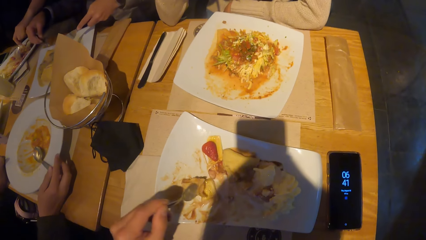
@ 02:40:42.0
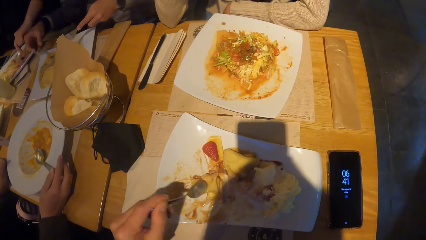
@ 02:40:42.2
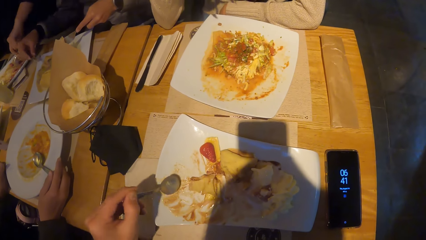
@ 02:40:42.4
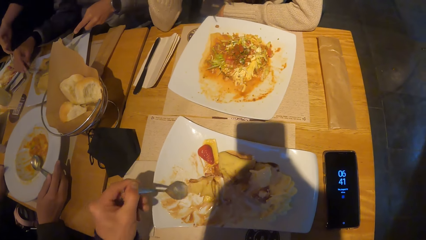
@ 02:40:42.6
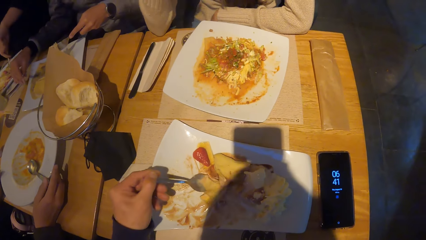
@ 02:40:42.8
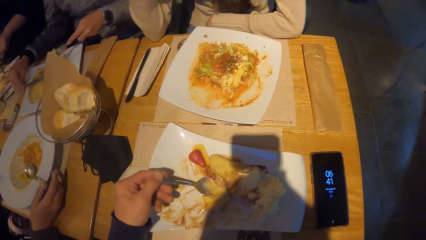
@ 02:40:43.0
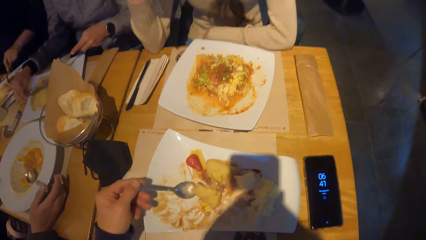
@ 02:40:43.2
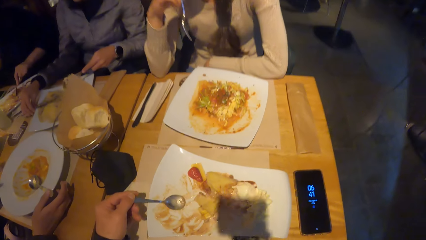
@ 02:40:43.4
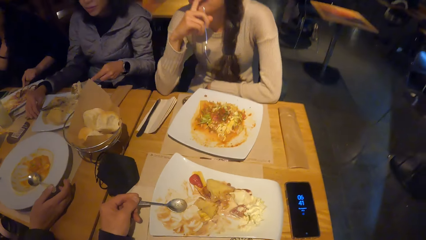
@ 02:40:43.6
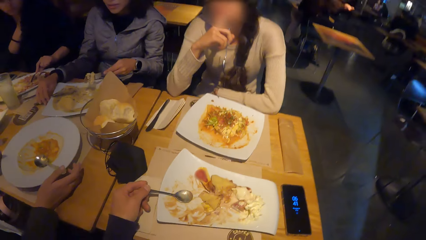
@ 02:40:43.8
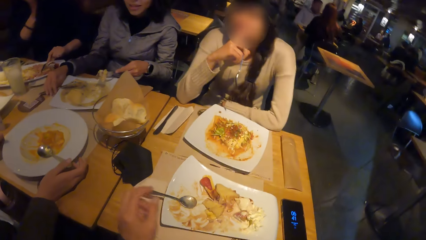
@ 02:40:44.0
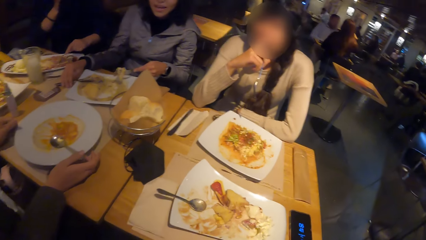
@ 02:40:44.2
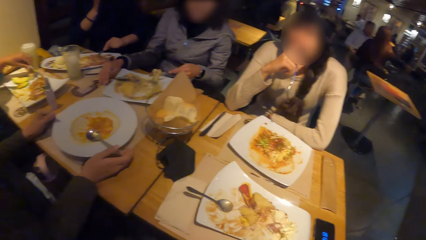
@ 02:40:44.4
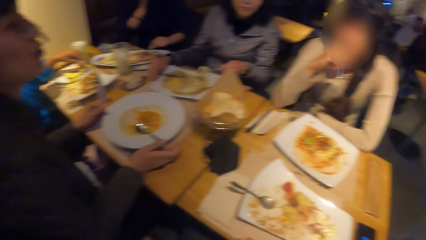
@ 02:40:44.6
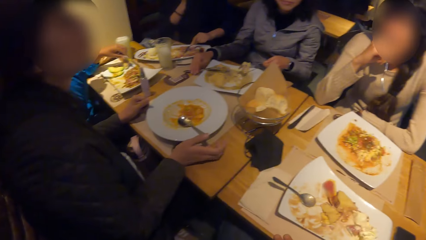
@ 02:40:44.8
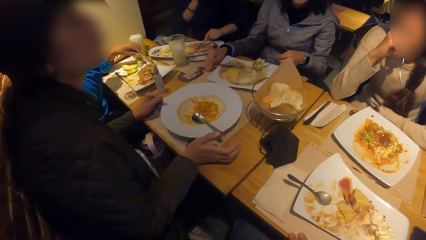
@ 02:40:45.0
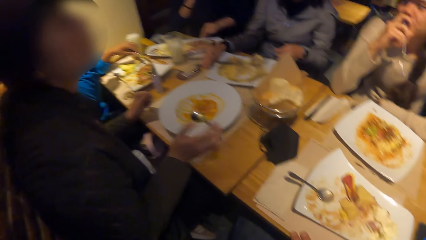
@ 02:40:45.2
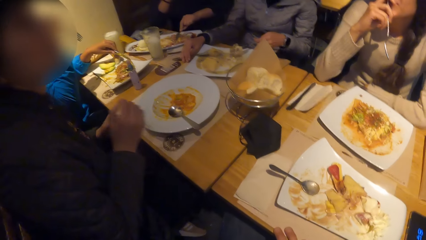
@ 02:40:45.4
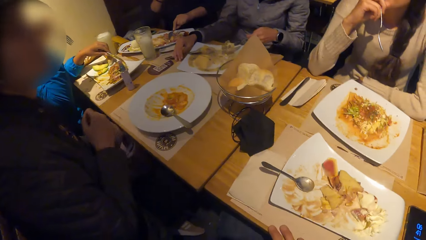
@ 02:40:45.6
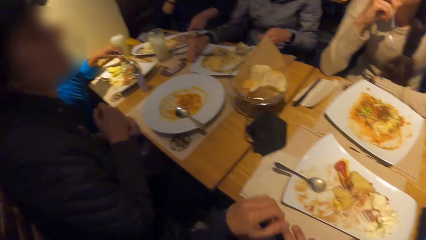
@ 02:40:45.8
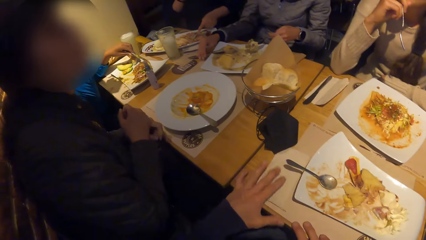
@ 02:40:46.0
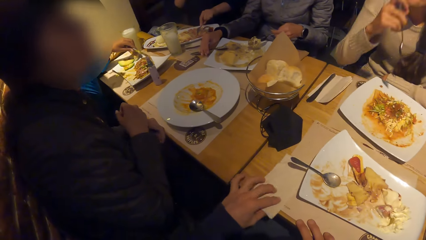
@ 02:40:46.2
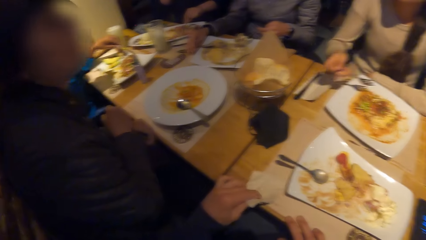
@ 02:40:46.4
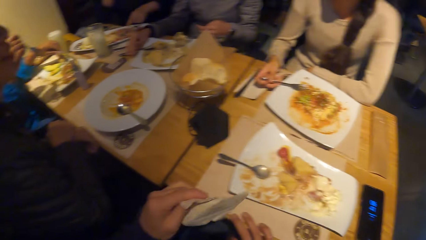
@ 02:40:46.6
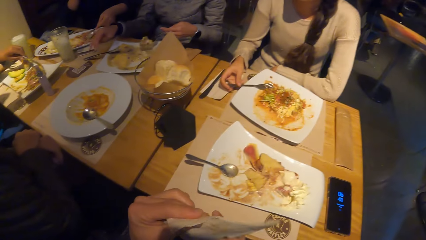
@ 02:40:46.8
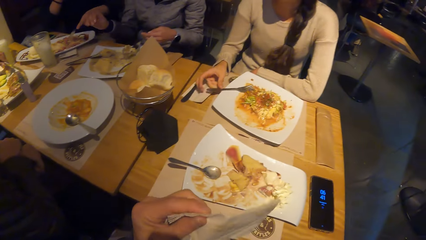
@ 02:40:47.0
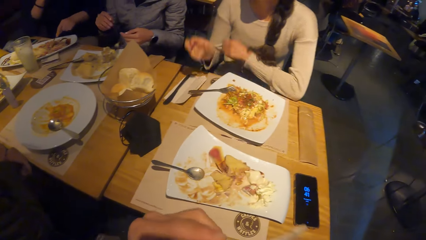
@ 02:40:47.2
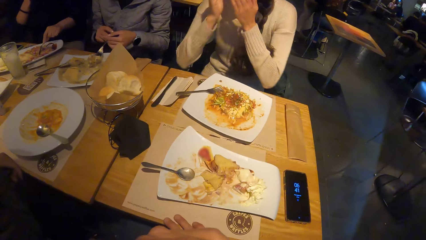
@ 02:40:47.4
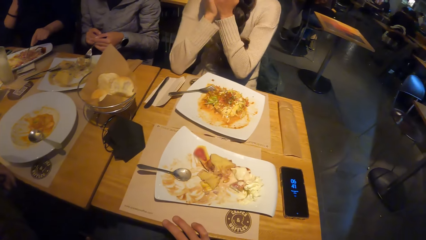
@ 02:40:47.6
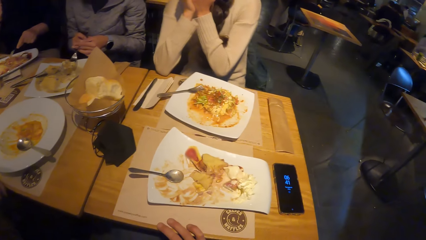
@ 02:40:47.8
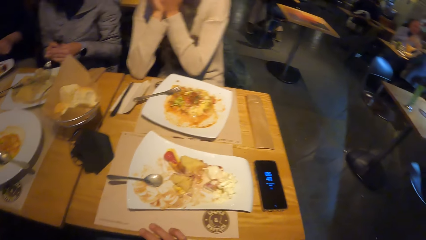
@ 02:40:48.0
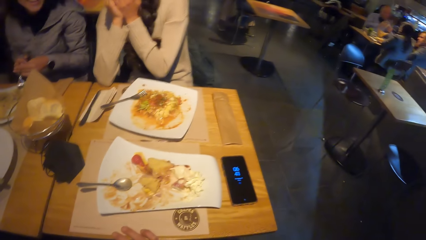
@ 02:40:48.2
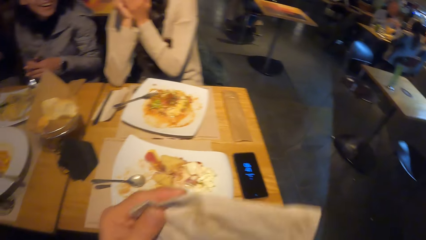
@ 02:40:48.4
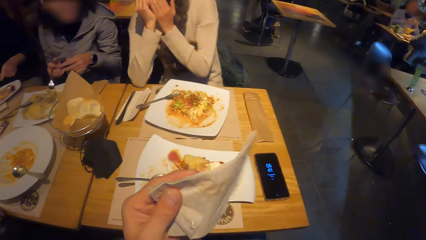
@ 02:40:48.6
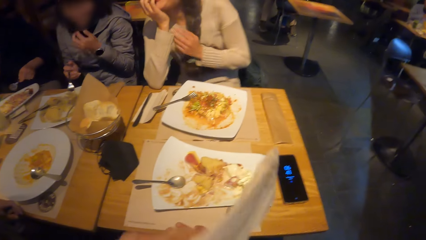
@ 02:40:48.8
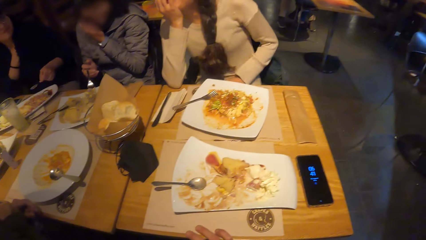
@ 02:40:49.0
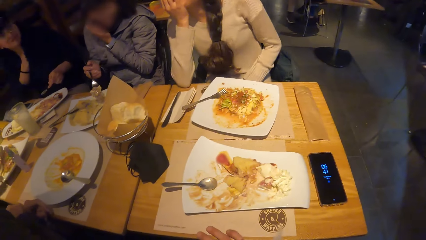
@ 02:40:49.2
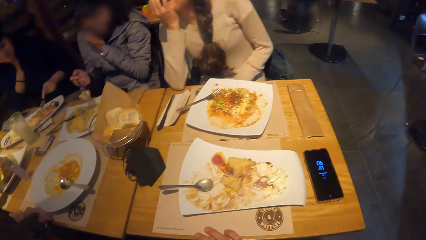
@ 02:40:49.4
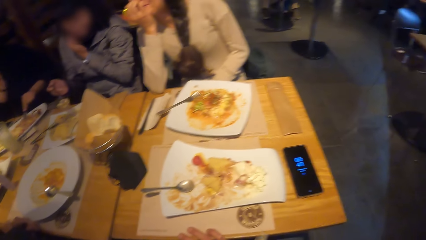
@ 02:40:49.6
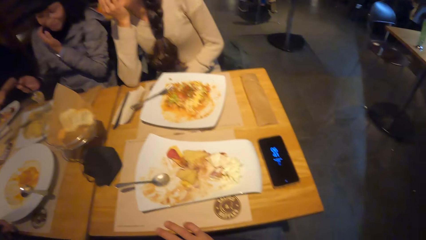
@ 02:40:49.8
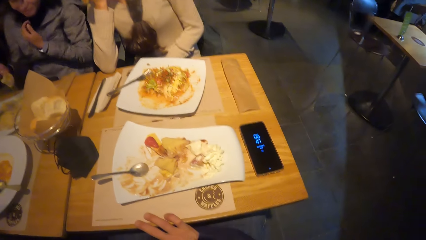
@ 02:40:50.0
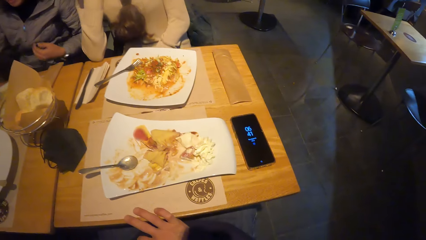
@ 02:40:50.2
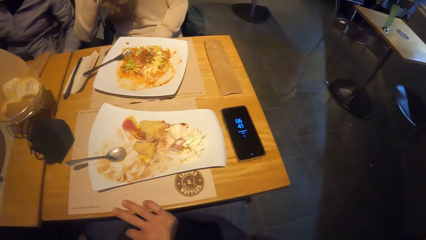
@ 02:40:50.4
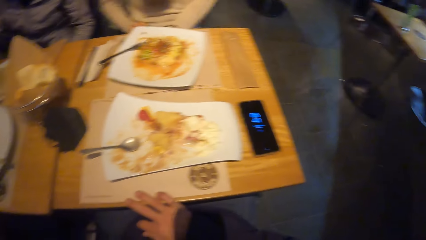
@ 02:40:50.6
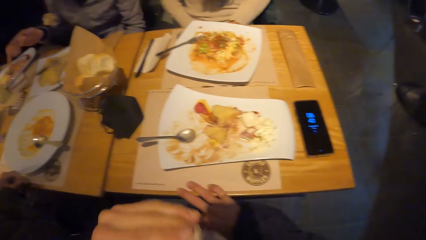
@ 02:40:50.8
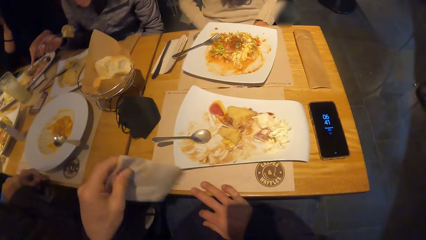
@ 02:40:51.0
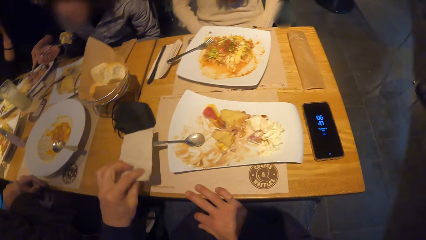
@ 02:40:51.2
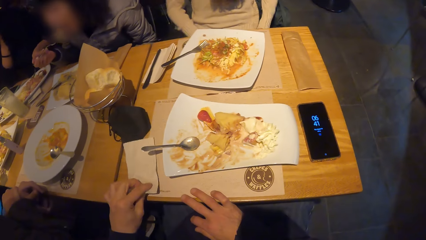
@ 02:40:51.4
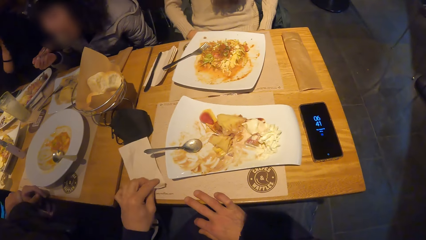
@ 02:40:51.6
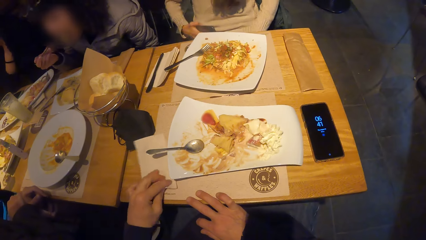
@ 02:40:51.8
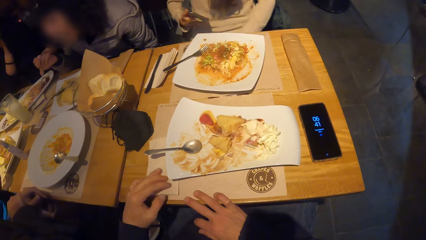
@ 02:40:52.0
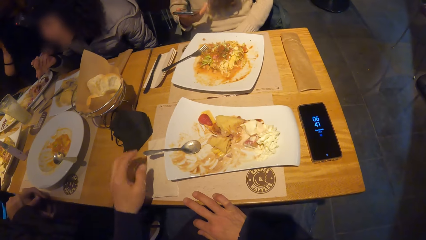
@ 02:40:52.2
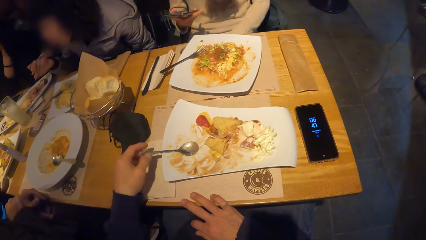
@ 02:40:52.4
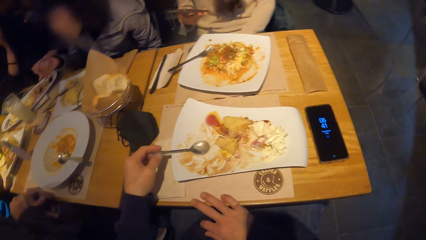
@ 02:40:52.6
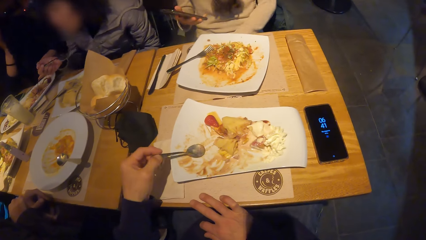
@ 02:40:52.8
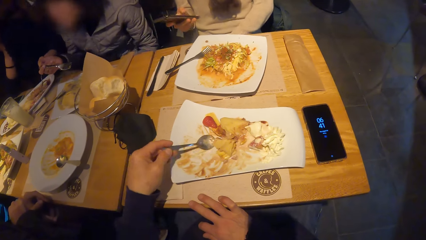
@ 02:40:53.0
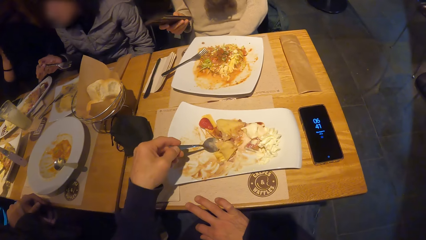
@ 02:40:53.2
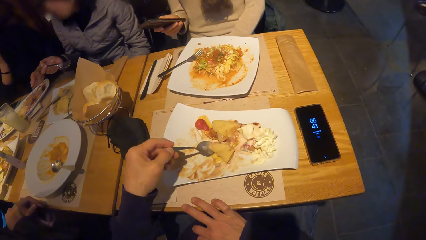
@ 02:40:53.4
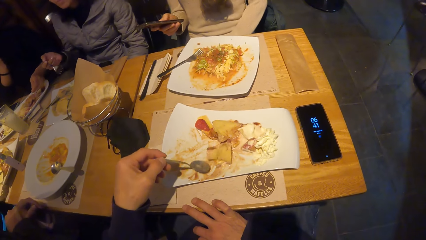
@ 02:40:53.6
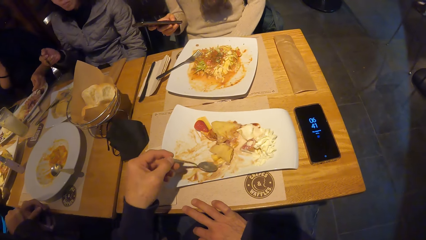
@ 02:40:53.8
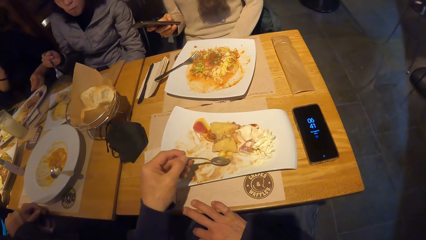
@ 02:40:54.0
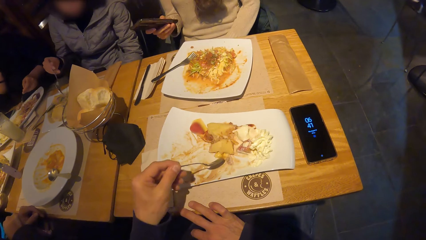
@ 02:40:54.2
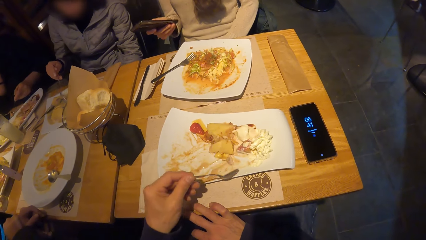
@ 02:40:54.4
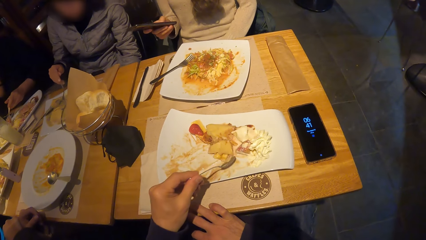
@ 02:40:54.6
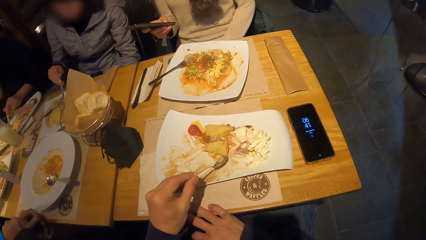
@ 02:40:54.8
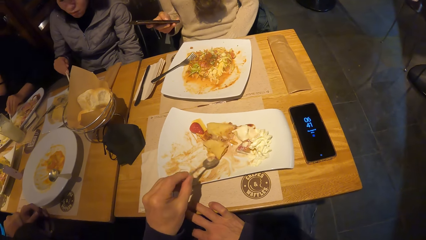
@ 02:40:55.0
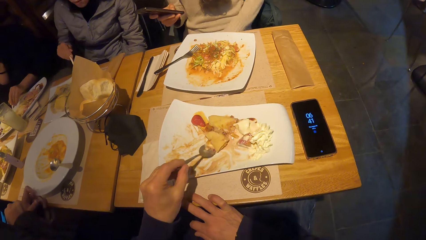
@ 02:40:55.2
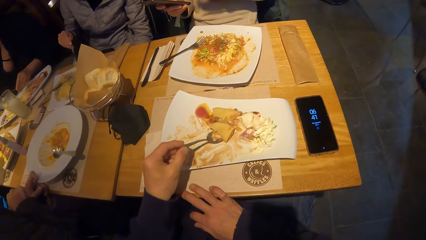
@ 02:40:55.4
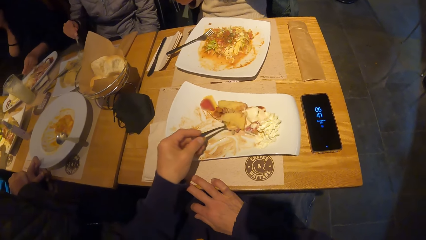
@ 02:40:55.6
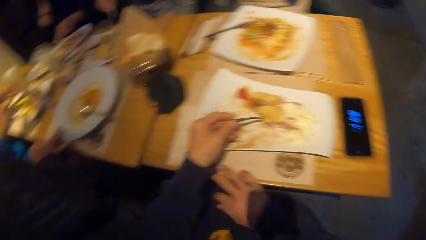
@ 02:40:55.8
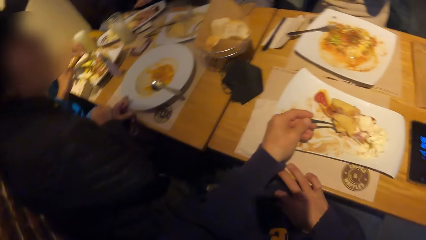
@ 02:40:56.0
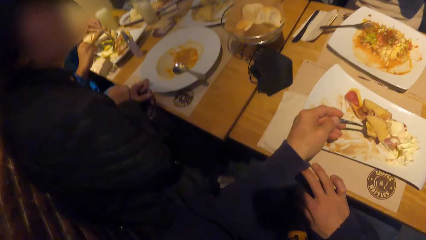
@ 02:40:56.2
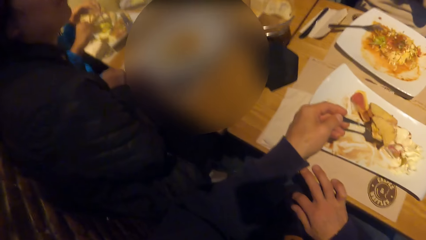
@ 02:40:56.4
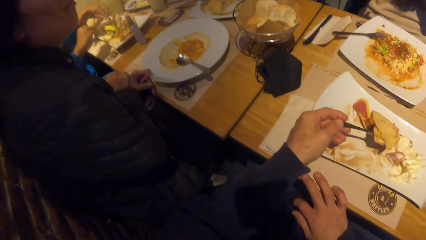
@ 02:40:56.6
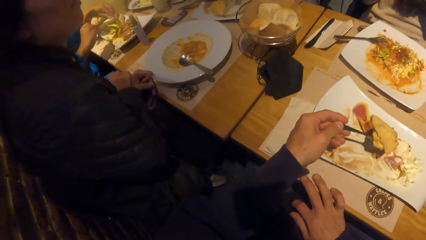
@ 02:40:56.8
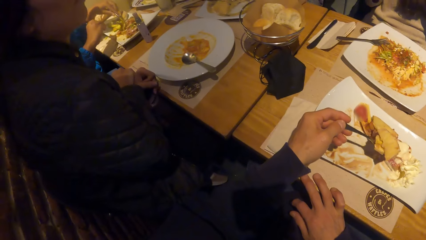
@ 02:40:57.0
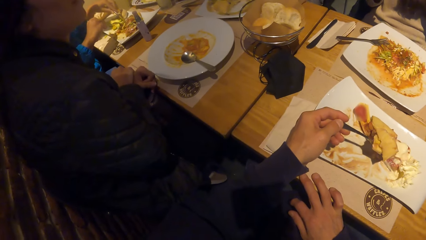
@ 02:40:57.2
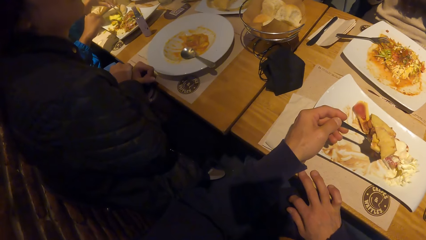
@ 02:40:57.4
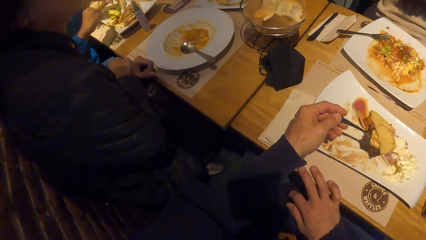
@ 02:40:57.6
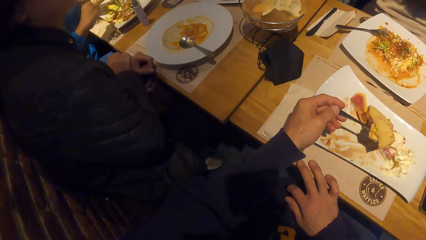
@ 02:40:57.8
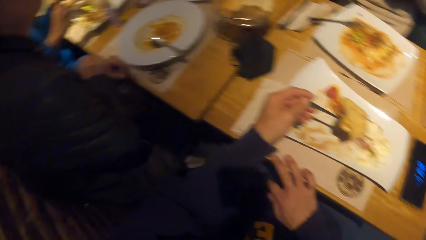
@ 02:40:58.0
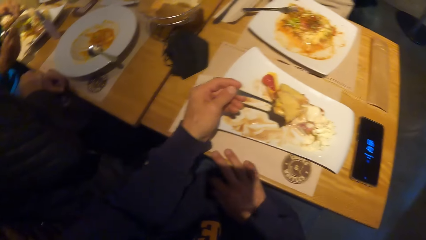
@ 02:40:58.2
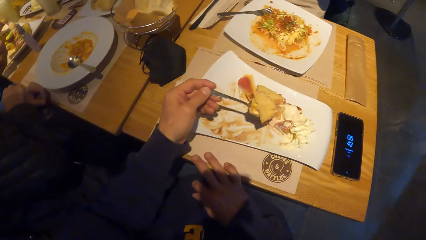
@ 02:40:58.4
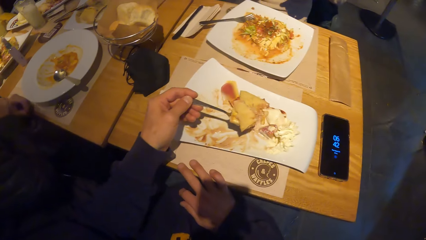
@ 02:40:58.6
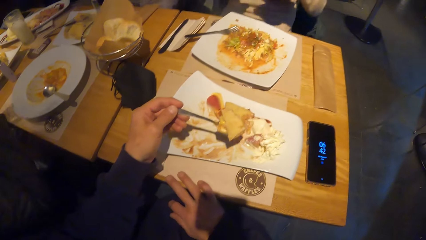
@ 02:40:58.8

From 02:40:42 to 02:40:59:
The camera wearer gathers the food together. He places the spoon on the plate with the left hand. He picks up the serviette on the table with his left hand. He looks around the table. The woman drops the fork on the plate with her right hand. The woman touches her face with both hands. The camera wearer looks at the time on the phone. He drops the serviette on the table with his left hand. The woman holds the phone with her right hand. The camera wearer holds the spoon on the plate with his left hand. He picks up the spoon from the plate. He scoops the food with the spoon.
